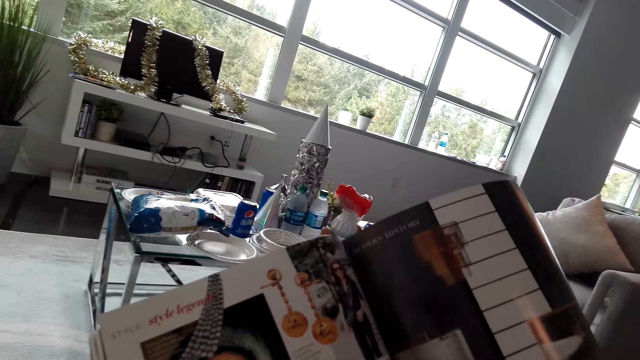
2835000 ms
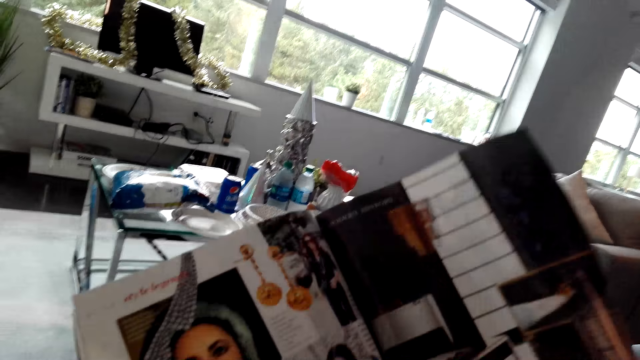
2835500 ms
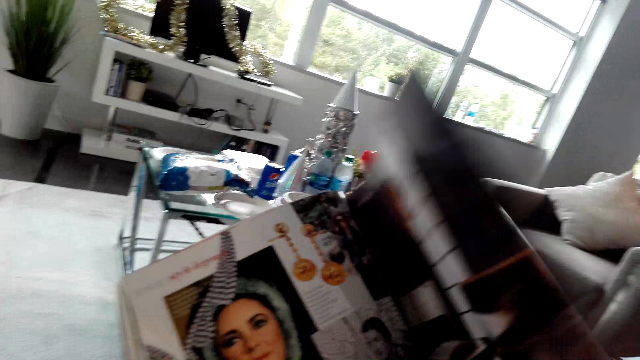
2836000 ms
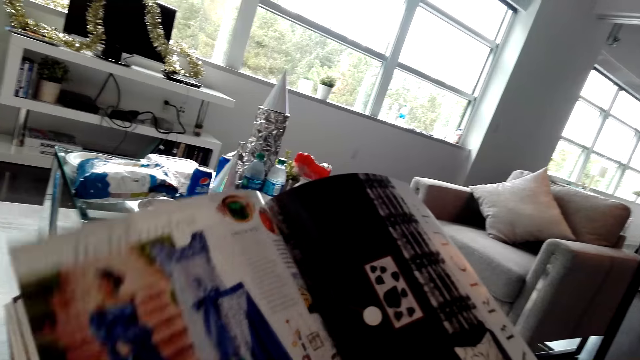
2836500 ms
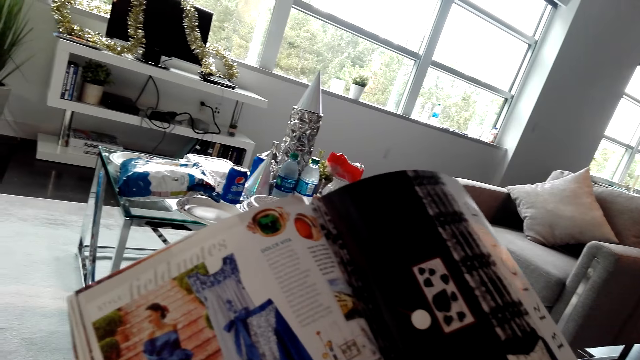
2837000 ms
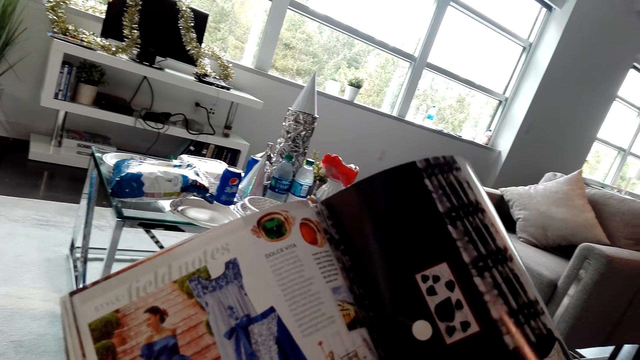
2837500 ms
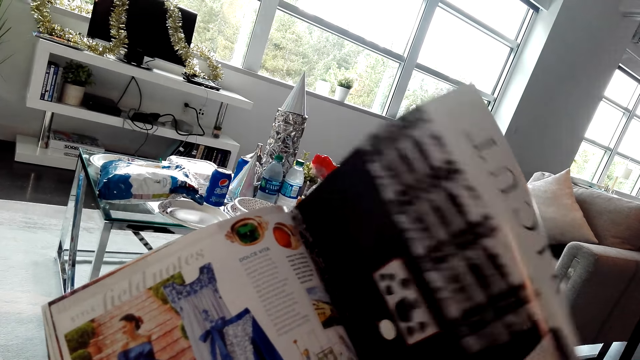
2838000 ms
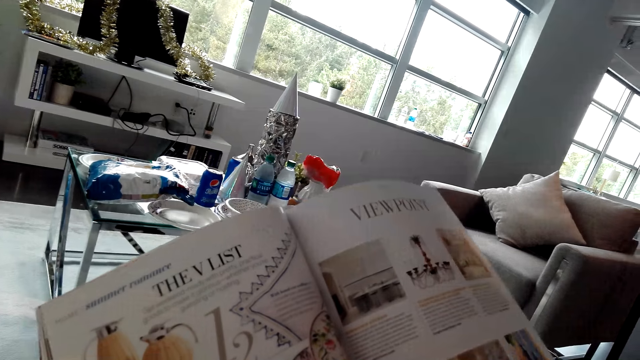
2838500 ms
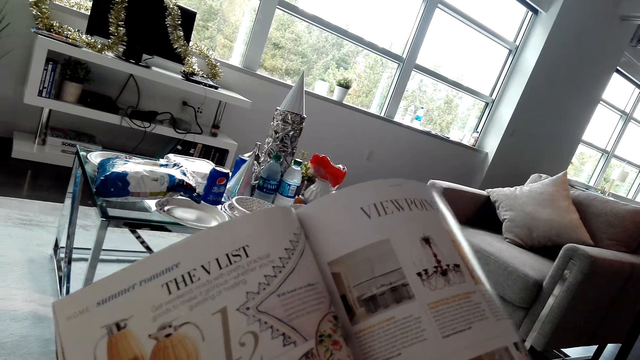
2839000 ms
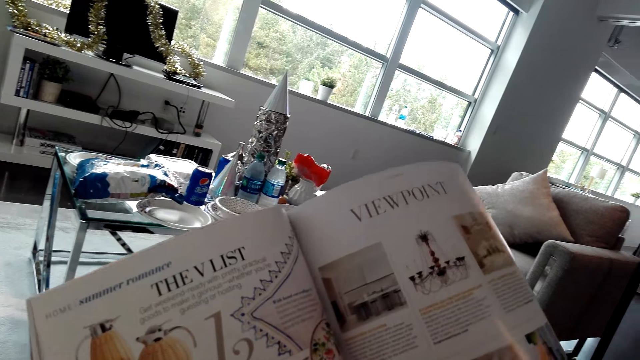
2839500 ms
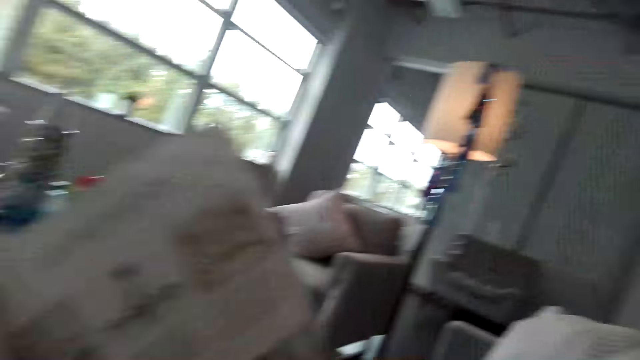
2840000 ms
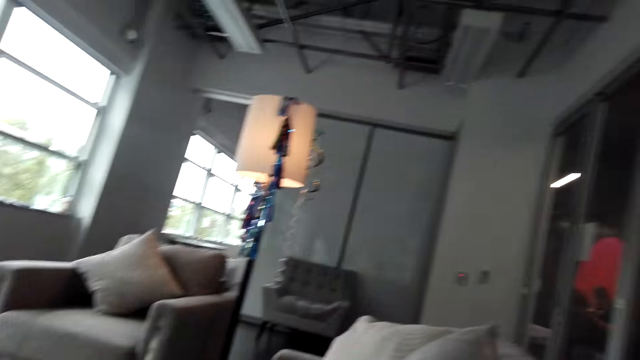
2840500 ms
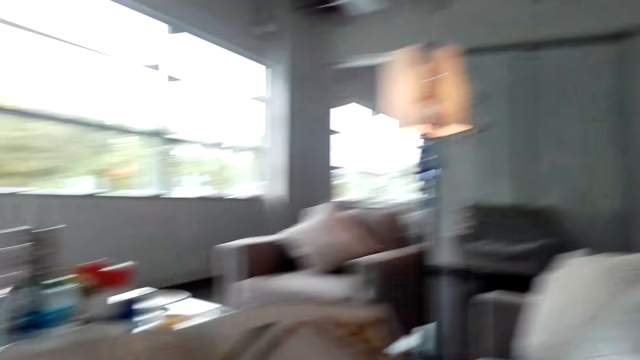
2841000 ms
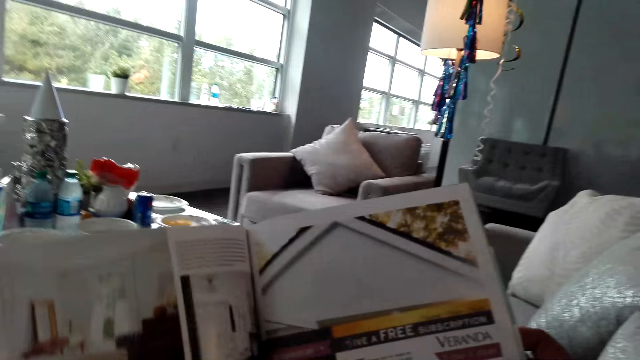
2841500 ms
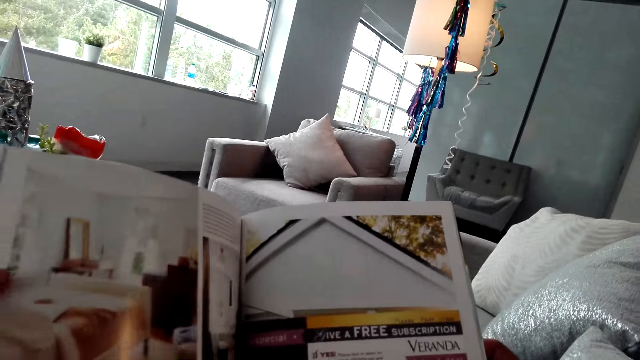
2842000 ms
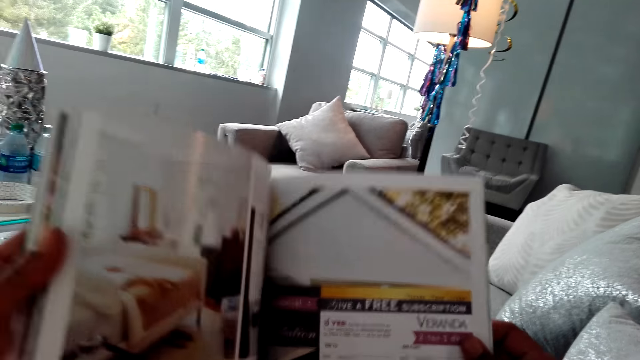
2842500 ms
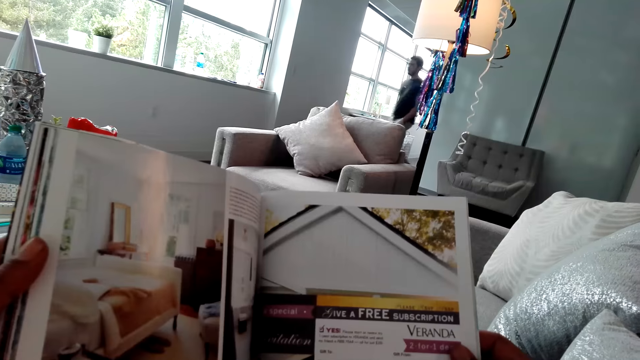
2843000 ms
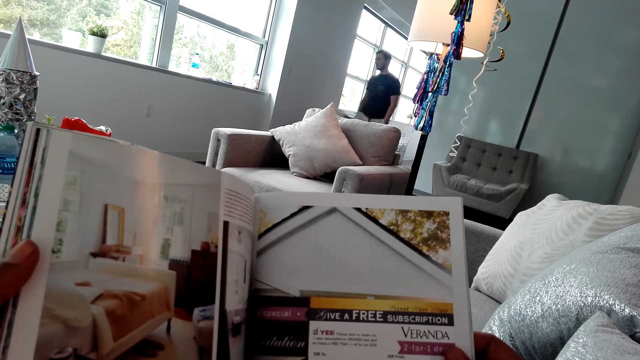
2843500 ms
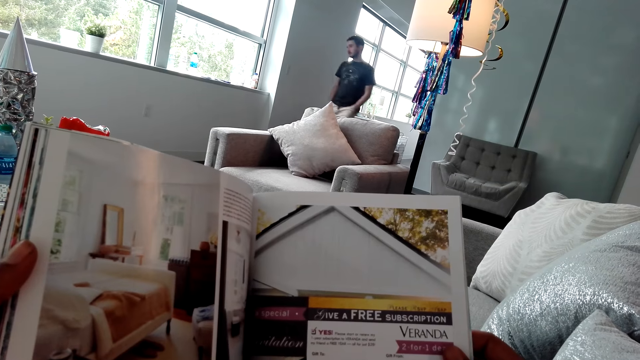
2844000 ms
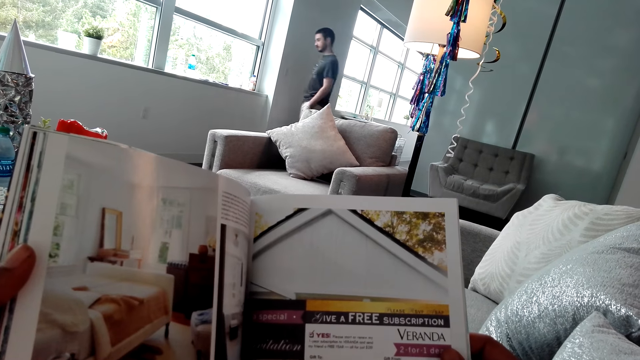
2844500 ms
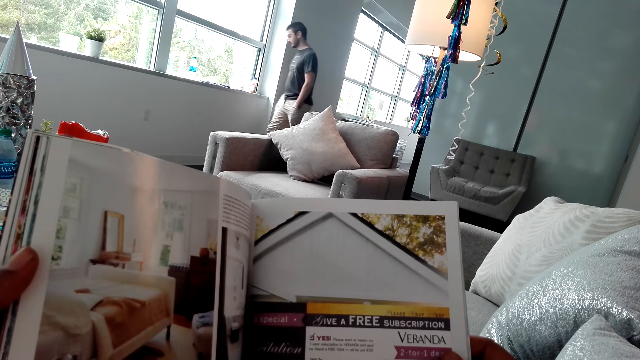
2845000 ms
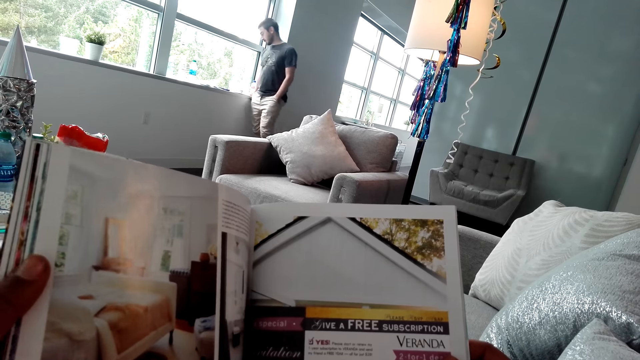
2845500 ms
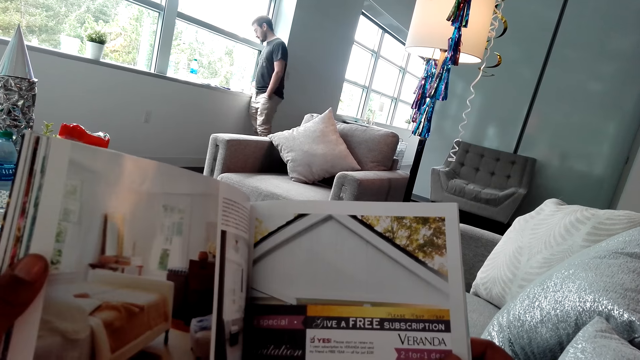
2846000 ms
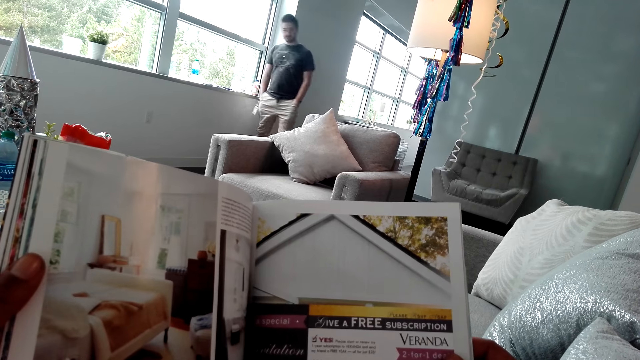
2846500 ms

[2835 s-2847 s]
The camera wearer looks around the house. They read the magazine. A man walks in the house.

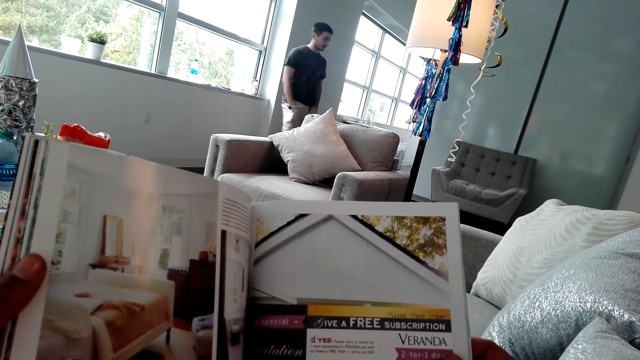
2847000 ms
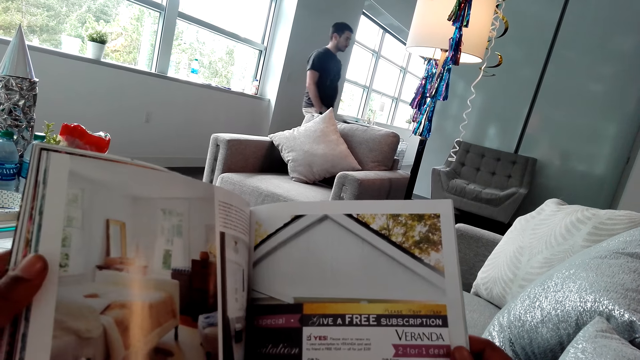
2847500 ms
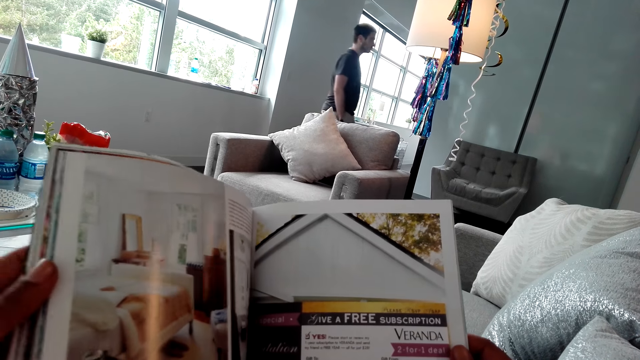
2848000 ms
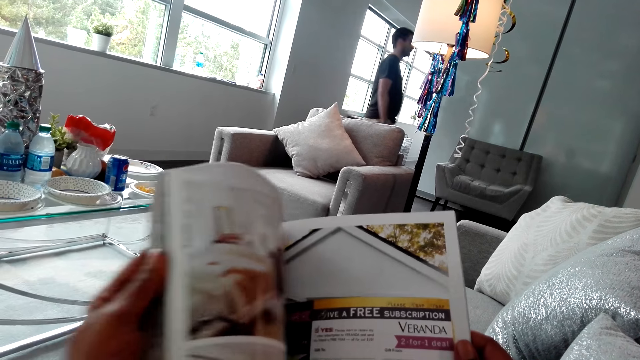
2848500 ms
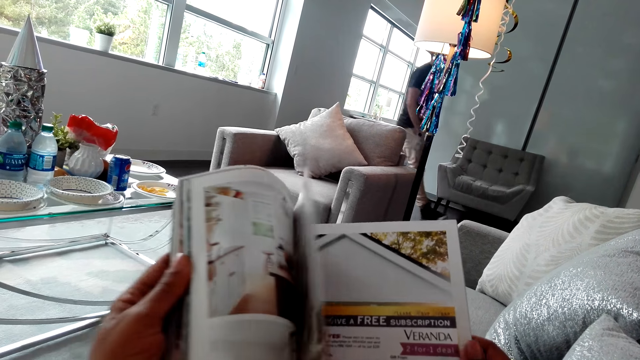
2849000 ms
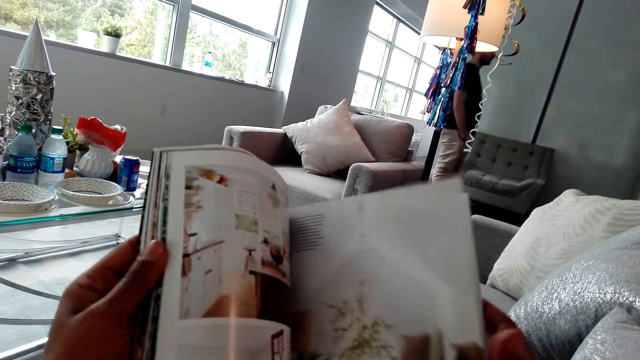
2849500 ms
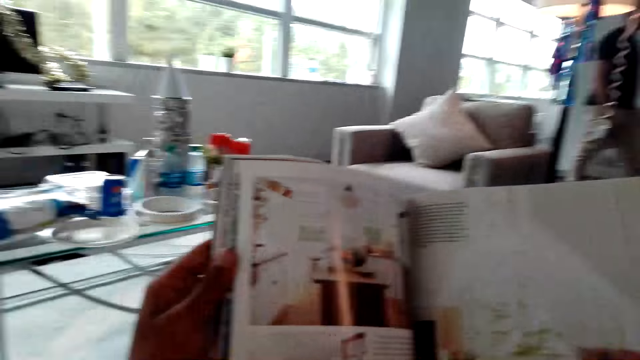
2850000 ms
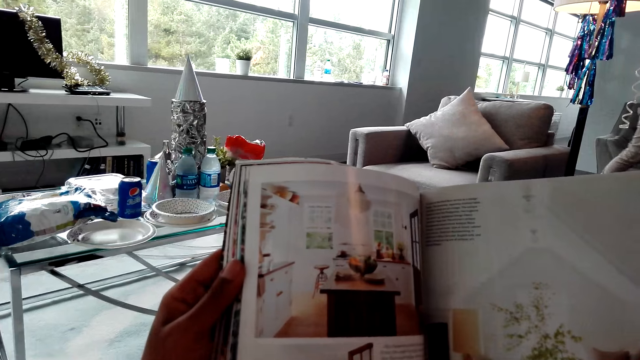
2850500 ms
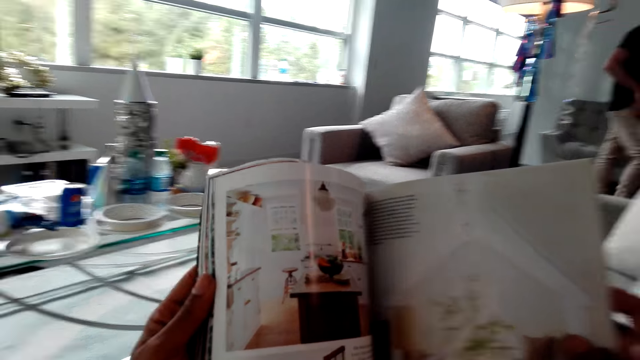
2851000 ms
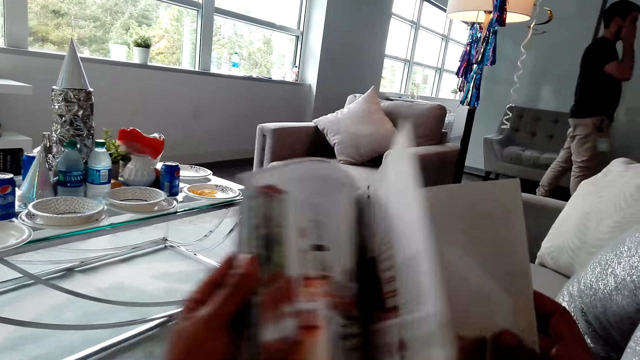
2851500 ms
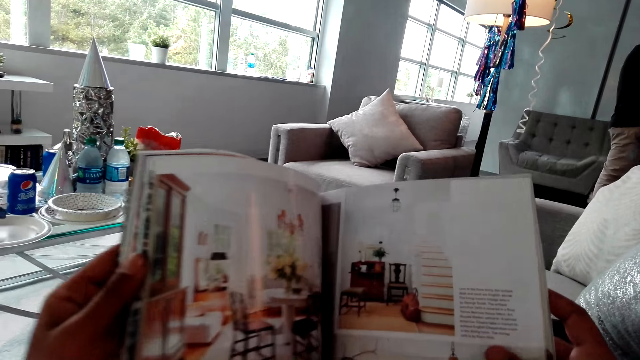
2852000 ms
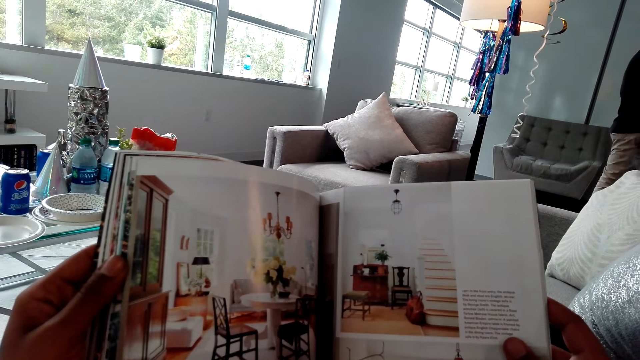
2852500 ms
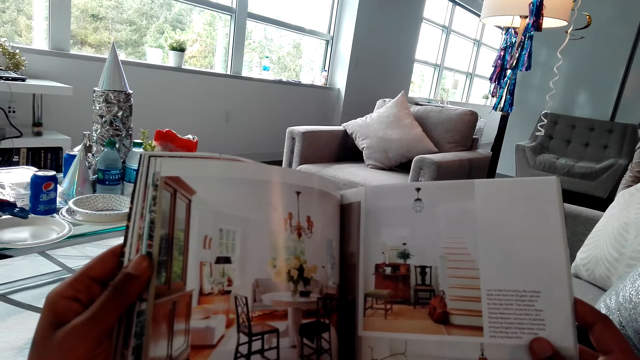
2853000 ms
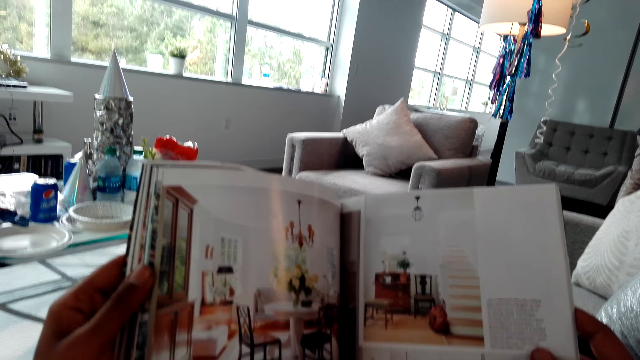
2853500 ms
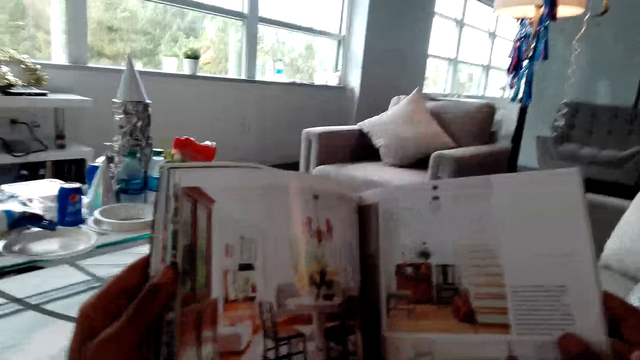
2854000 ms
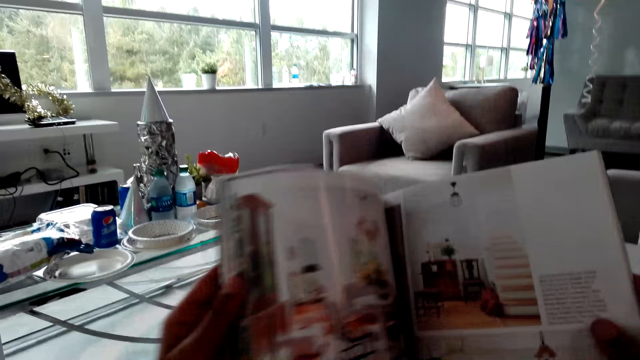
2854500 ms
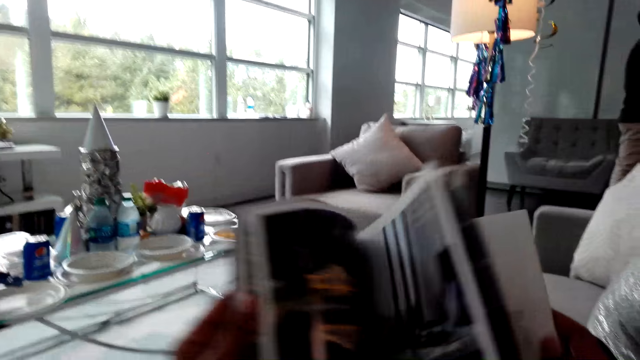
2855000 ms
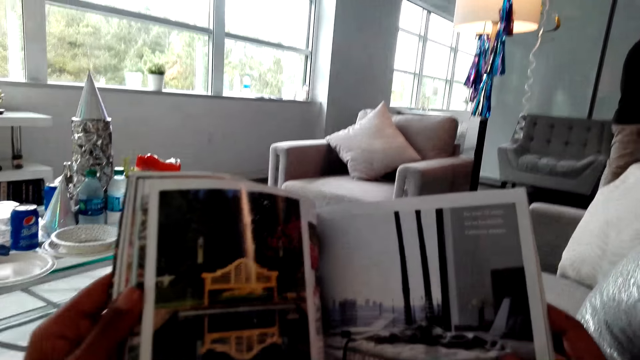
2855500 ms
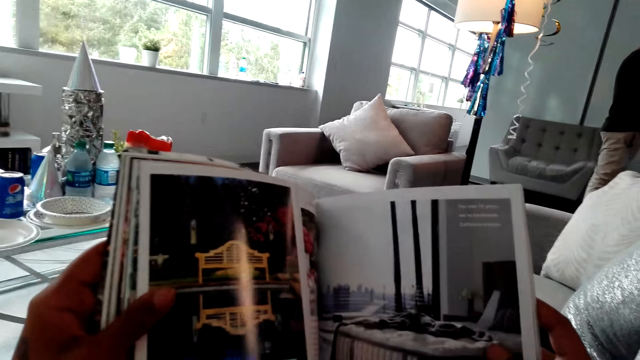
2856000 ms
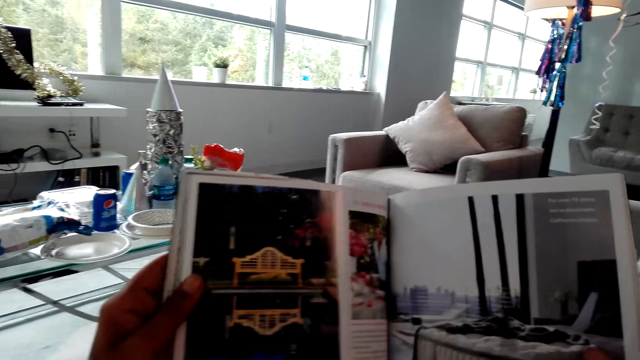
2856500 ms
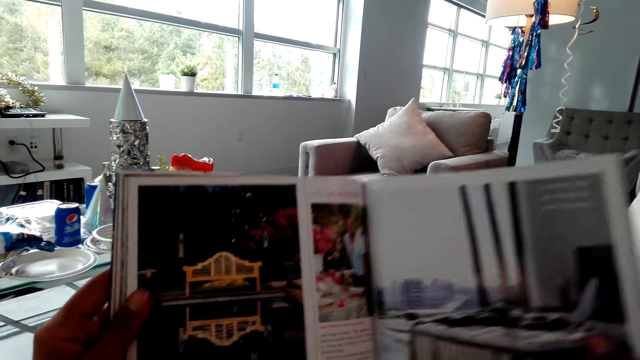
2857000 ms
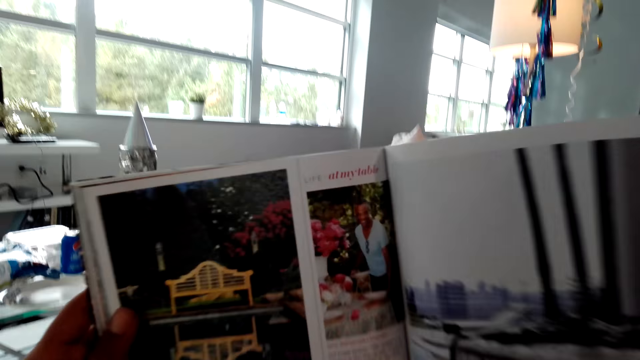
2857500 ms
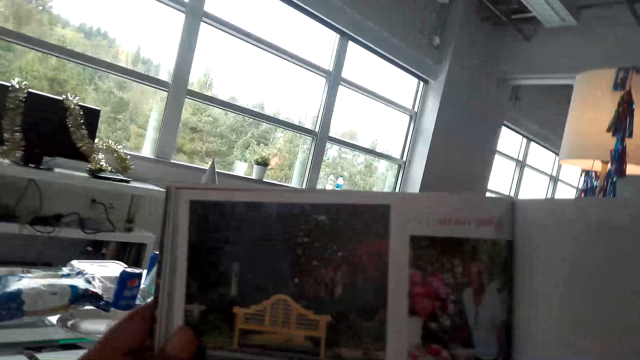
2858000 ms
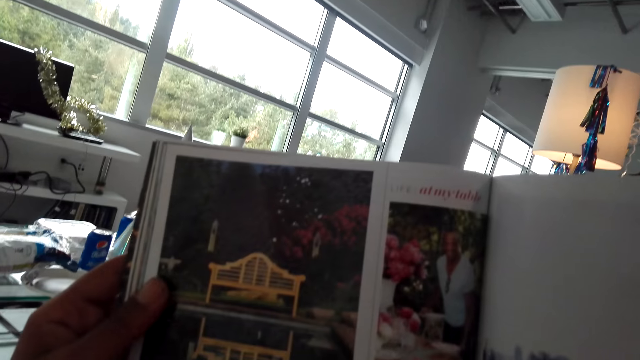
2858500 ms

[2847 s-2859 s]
The camera wearer turns the pages of the magazine. They read the magazine. They turn a page. They read the magazine. They turn a page. They read the magazine.
